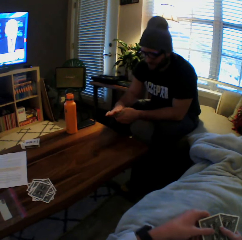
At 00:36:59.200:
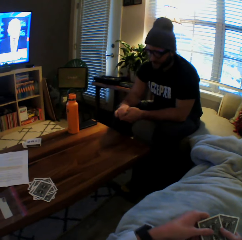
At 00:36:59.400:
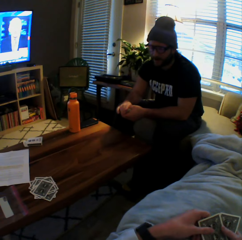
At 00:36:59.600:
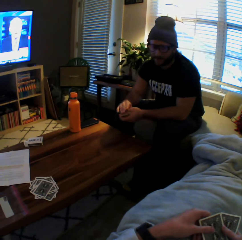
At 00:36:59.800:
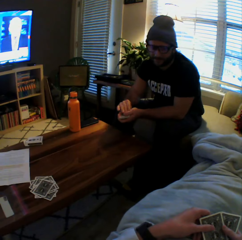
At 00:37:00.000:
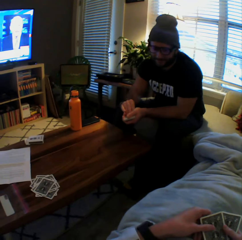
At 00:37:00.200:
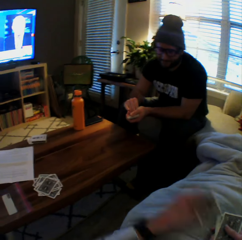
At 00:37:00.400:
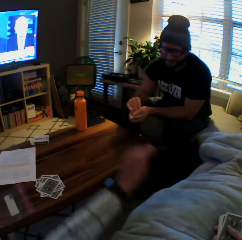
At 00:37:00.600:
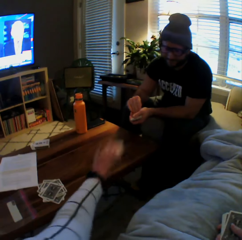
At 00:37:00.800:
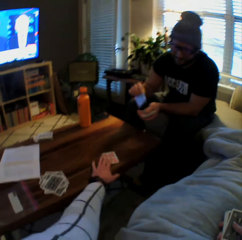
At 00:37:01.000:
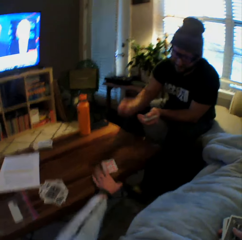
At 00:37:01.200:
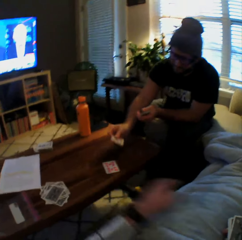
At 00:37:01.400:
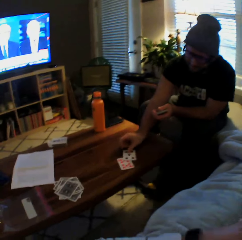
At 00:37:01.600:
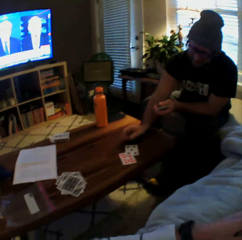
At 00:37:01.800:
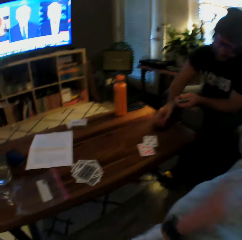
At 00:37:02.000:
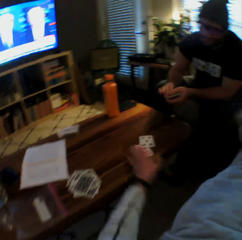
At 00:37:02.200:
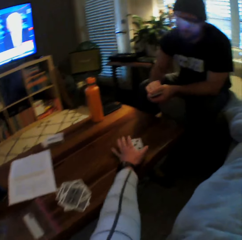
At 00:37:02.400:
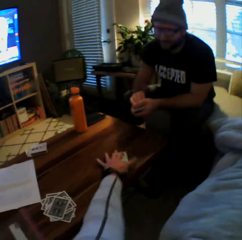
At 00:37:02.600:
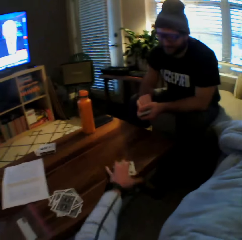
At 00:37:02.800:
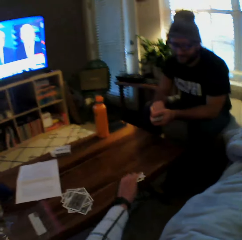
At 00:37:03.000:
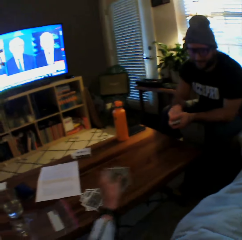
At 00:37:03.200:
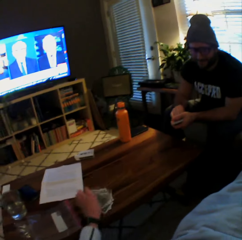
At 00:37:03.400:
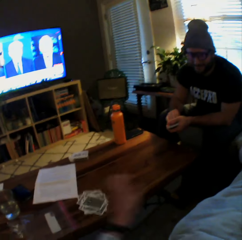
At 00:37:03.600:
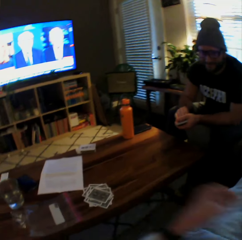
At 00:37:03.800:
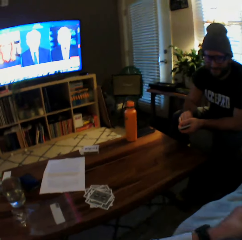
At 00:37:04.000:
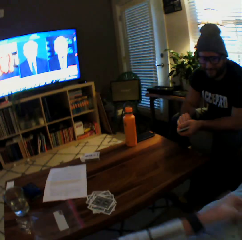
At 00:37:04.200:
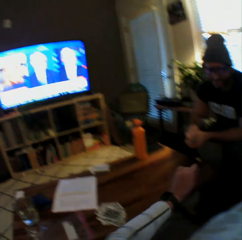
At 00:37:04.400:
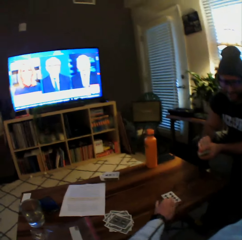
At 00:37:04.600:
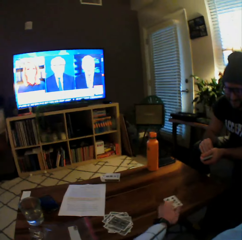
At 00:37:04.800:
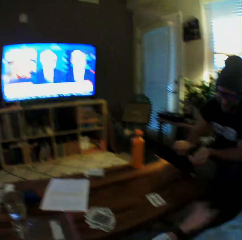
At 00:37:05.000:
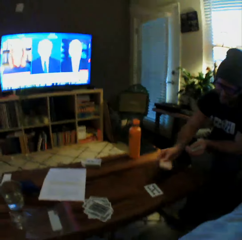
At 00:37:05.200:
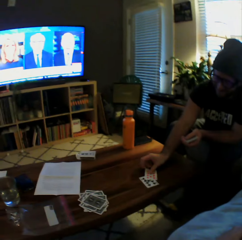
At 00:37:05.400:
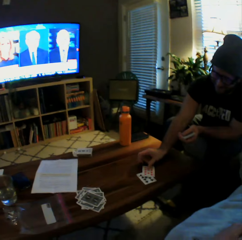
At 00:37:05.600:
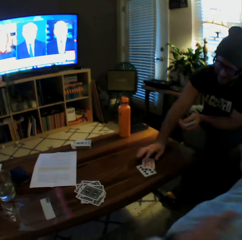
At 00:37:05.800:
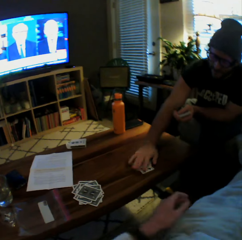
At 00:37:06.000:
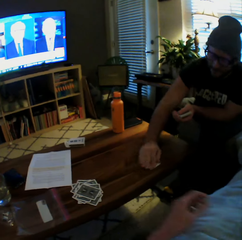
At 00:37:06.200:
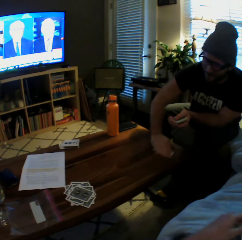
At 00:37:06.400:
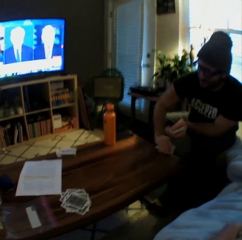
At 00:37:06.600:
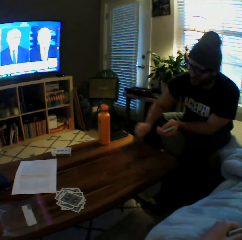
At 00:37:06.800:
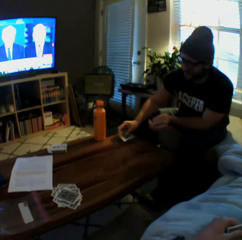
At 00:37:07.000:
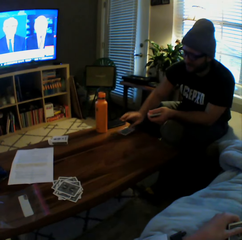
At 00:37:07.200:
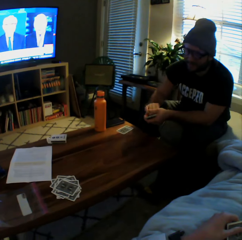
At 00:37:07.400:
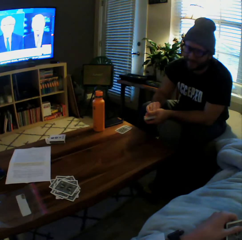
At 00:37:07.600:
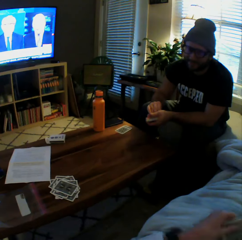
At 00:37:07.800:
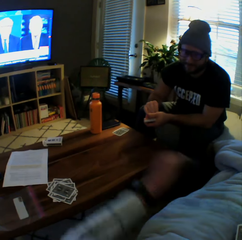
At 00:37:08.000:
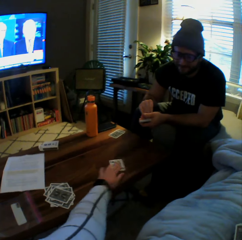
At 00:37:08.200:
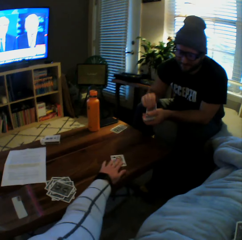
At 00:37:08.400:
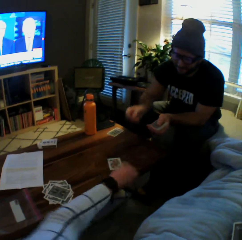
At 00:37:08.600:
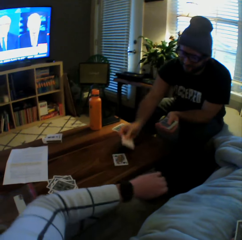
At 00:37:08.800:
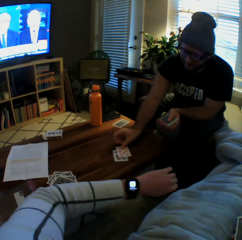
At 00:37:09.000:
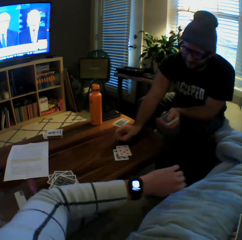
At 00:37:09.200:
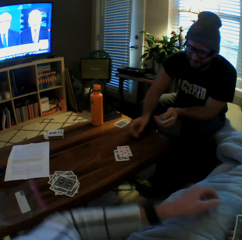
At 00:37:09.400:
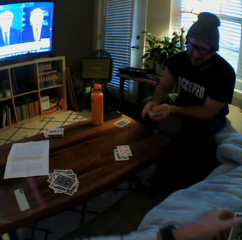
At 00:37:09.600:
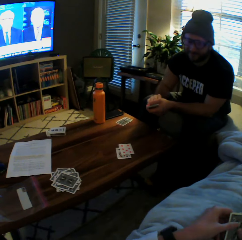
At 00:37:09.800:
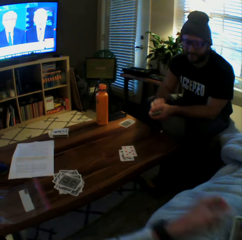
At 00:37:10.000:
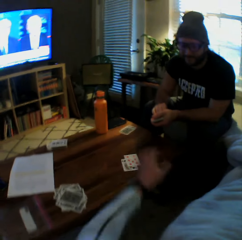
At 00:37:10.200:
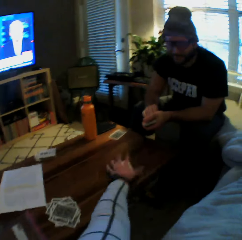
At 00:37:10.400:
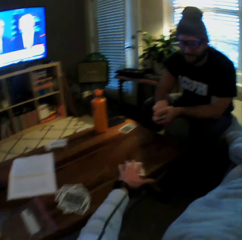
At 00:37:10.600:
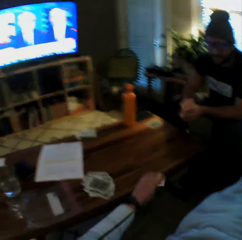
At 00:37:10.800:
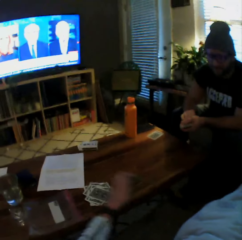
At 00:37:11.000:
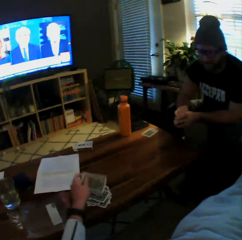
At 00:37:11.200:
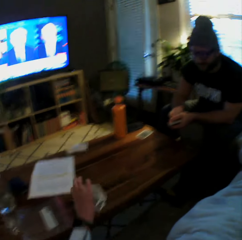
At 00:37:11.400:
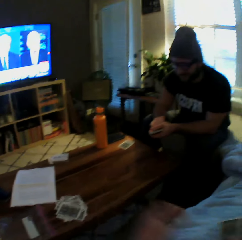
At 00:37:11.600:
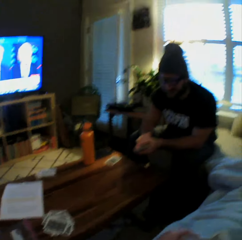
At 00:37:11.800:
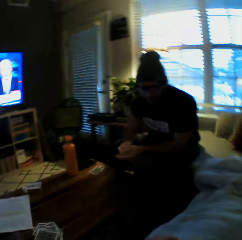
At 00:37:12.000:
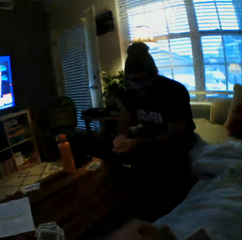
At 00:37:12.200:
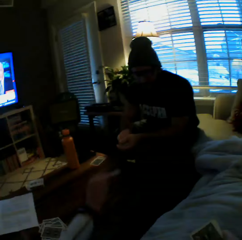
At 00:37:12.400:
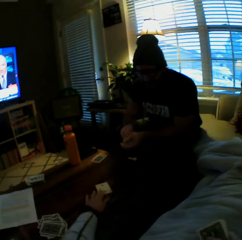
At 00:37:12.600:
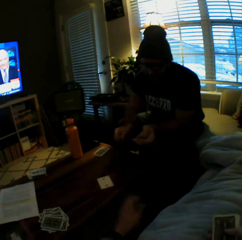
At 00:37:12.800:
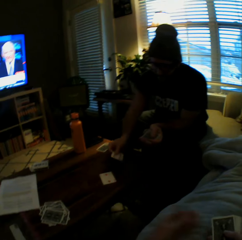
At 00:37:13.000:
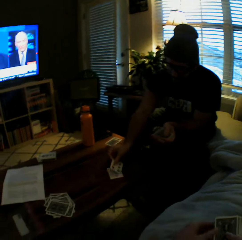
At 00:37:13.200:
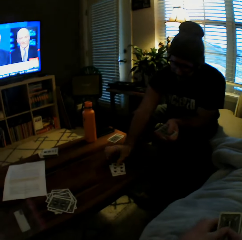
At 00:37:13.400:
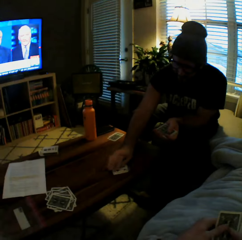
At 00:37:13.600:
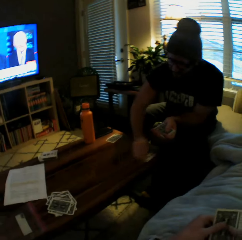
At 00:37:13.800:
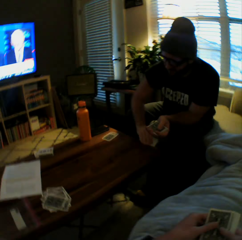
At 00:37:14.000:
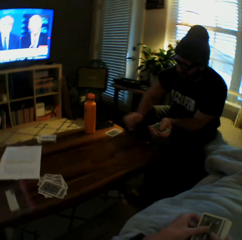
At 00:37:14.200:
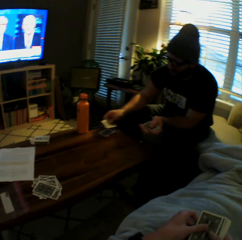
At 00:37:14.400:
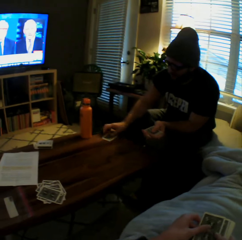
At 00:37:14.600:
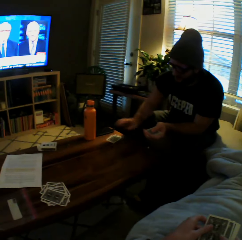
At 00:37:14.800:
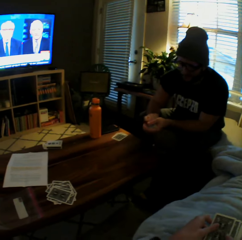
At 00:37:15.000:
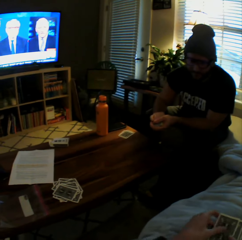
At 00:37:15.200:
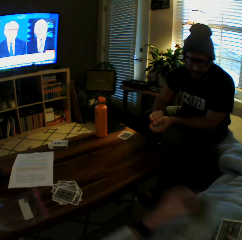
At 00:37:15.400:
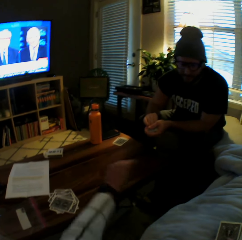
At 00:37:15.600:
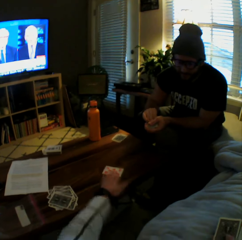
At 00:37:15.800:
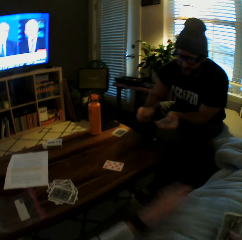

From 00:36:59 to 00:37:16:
The camera wearer plays another card on the table with her left hand. The man plays another card on the table with his left hand. The camera wearer puts the cards aside. She picks the cards from the table with her left hand and drops the cards on the table with her left hand. She plays another card on the table with her left hand. The man plays another card on the table with his left hand. He puts the cards aside. He picks the cards from the table with his left hand and drops the cards on the table with his left hand. The camera wearer plays another card on the table with her left hand. She looks at a watch. The man plays another card on the table with his left hand. The camera wearer picks the cards from the table with her left hand and drops the cards on the table with her left hand. She plays another card on the table with her left hand. The man plays another card on the table with his left hand, picks the cards from the table with his left hand, and drops the cards on the table with his left hand.

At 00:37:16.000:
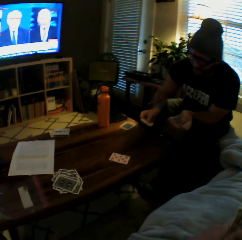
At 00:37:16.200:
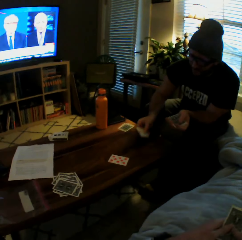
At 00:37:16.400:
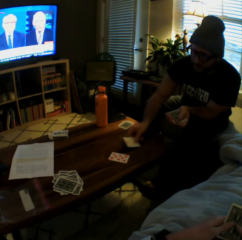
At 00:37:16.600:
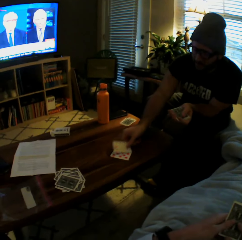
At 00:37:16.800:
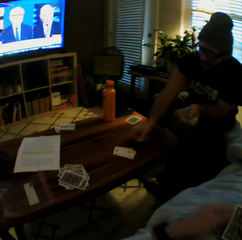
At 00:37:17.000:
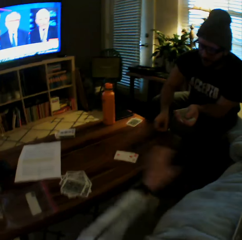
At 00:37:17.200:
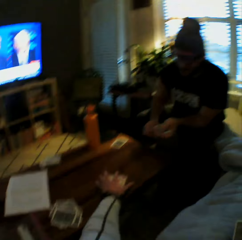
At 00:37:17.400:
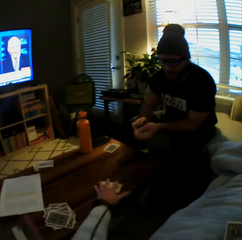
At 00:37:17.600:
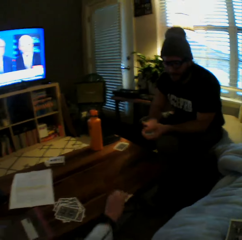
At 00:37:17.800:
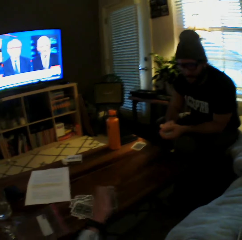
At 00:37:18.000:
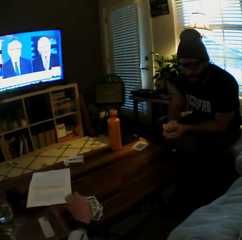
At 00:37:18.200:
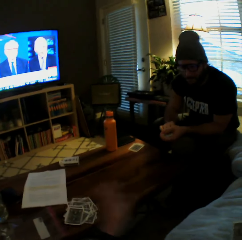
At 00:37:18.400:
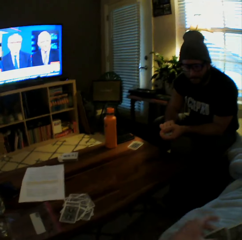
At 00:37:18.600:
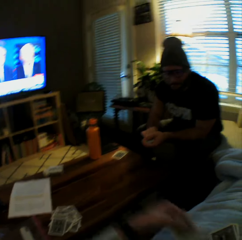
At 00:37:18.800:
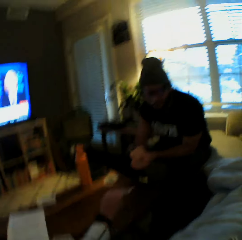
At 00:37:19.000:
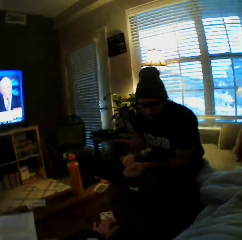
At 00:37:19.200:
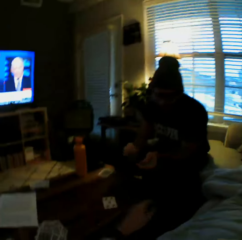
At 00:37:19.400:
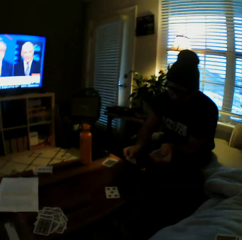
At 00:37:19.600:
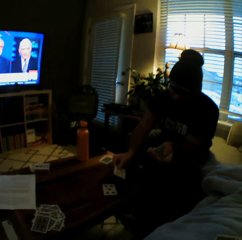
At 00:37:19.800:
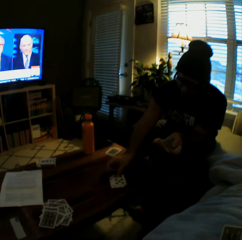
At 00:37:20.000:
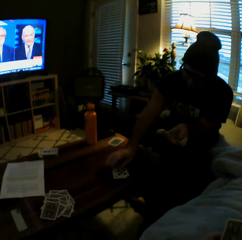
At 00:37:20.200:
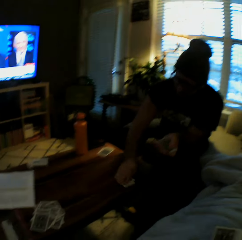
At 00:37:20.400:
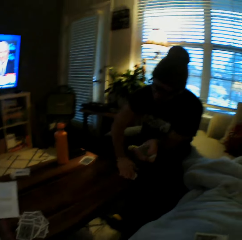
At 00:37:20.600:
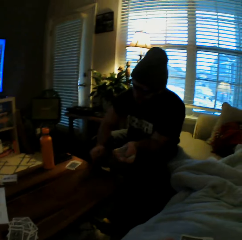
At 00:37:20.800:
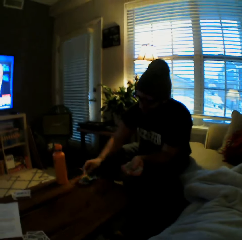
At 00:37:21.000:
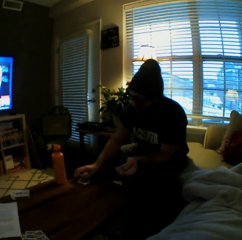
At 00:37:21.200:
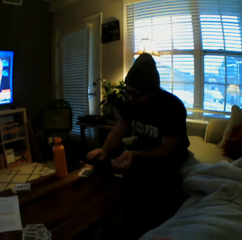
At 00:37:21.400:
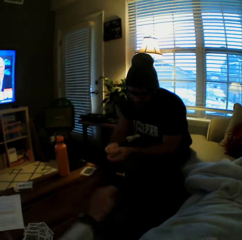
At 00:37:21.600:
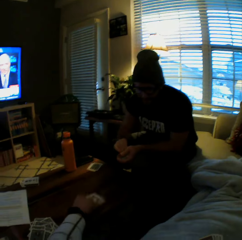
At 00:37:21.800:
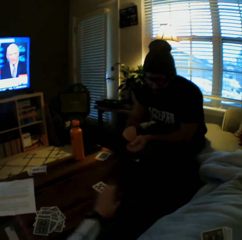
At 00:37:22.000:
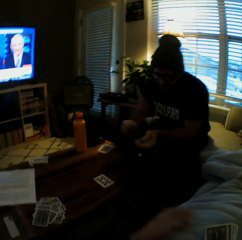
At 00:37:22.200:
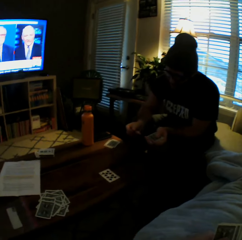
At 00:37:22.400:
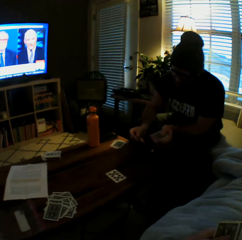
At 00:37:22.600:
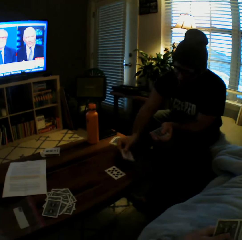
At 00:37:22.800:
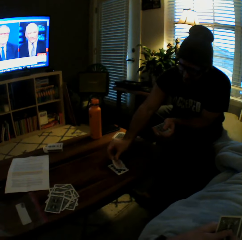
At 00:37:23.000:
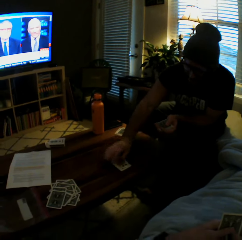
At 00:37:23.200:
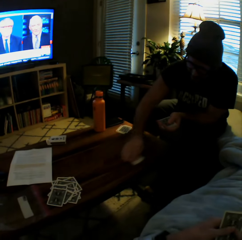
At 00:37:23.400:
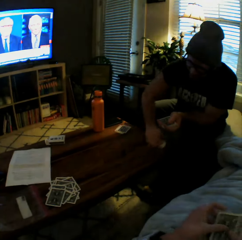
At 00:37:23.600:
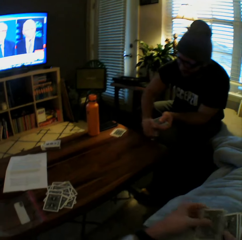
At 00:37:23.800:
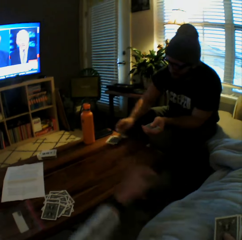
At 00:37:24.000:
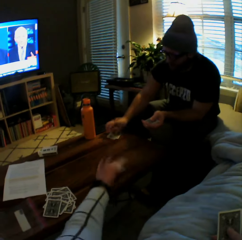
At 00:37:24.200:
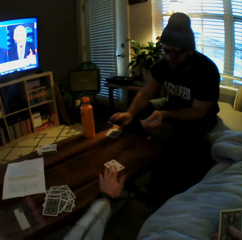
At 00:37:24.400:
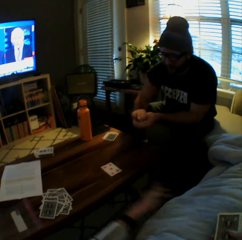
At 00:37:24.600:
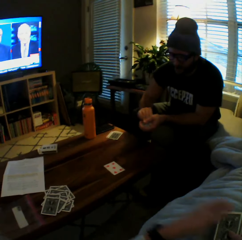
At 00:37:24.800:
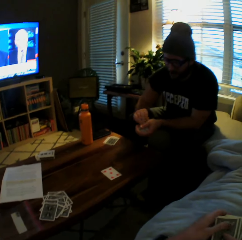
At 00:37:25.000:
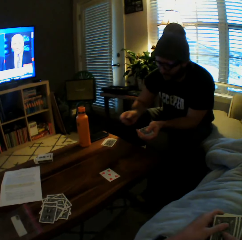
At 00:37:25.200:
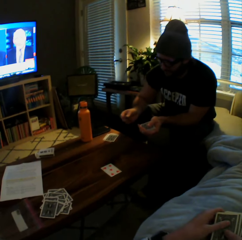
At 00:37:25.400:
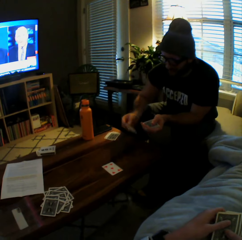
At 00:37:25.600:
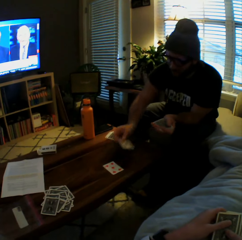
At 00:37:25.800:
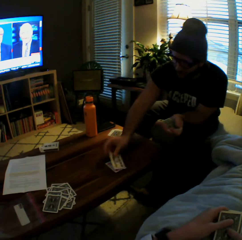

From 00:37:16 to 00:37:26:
The camera wearer plays another card on the table with her left hand. The man plays another card on the table with his left hand. The camera wearer picks the cards from the table with her left hand and drops the cards on the table with her left hand. She plays another card on the table with her left hand. The man plays another card on the table with his left hand, picks the cards from the table with his left hand, and drops the cards on the table with his left hand. The camera wearer plays another card on the table with her left hand. The man plays another card on the table with his left hand, picks the cards from the table with his left hand, and drops the cards on the table with his left hand. The camera wearer plays another card on the table with her left hand.
